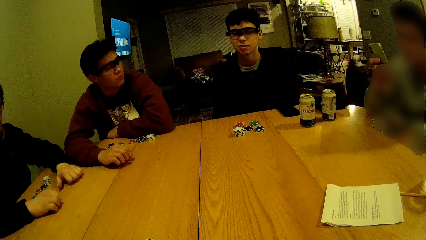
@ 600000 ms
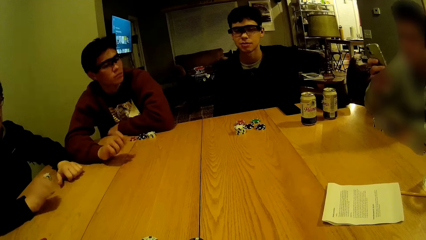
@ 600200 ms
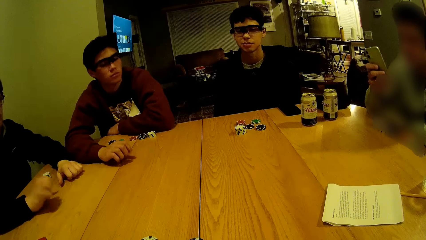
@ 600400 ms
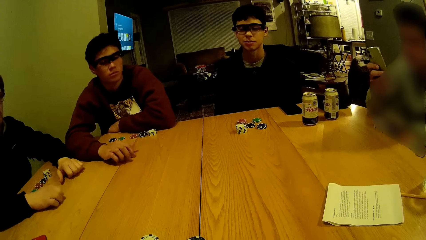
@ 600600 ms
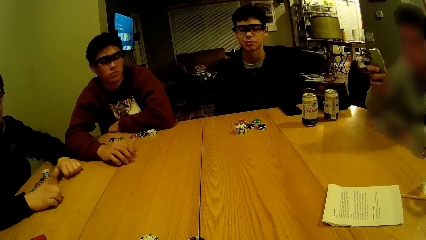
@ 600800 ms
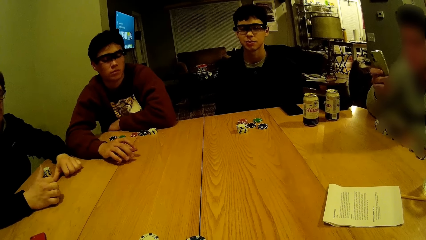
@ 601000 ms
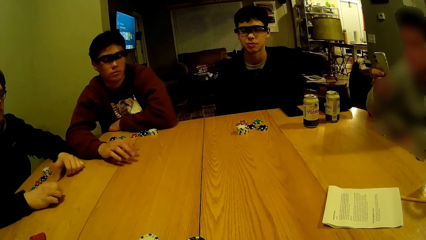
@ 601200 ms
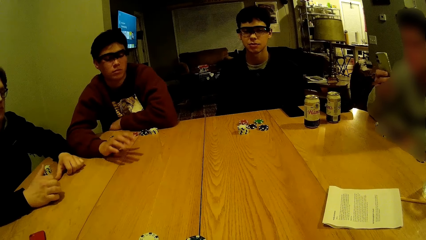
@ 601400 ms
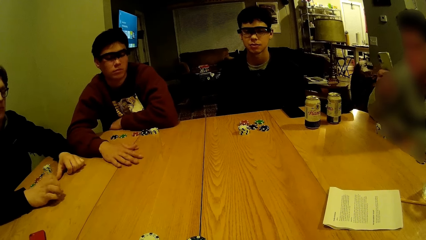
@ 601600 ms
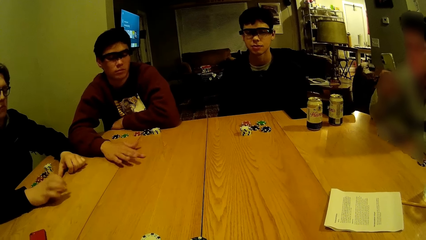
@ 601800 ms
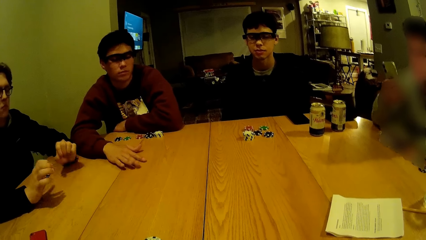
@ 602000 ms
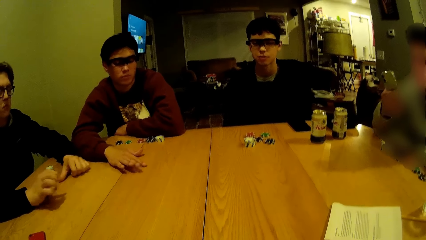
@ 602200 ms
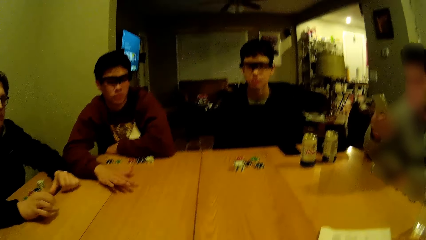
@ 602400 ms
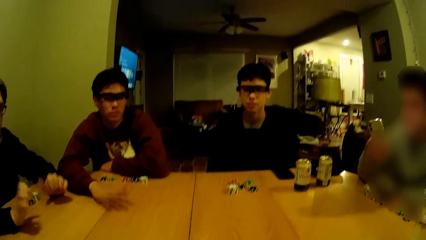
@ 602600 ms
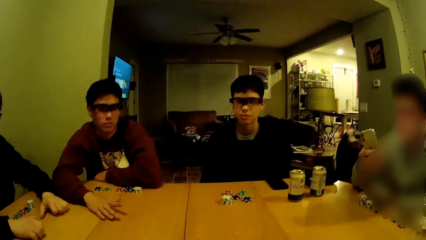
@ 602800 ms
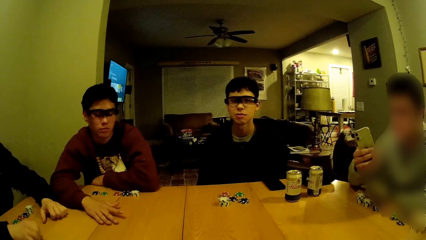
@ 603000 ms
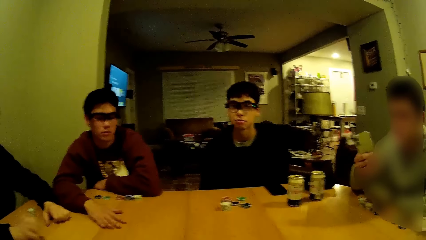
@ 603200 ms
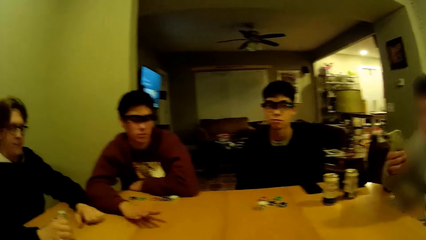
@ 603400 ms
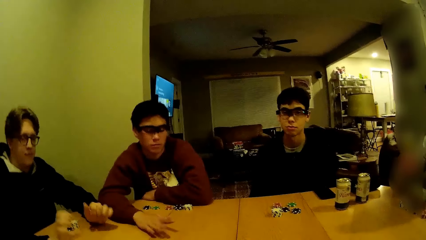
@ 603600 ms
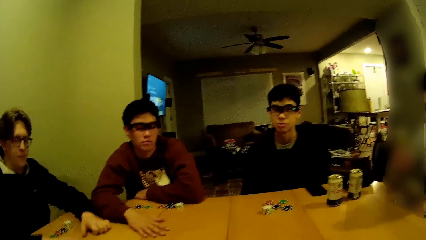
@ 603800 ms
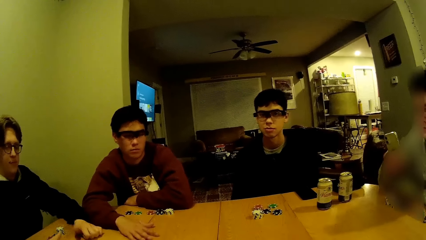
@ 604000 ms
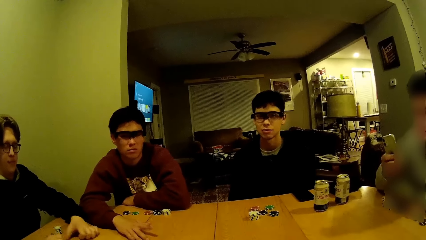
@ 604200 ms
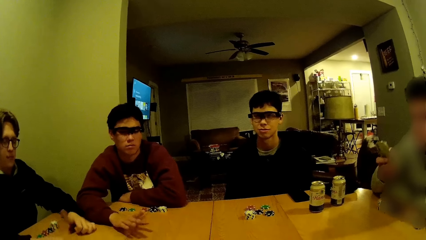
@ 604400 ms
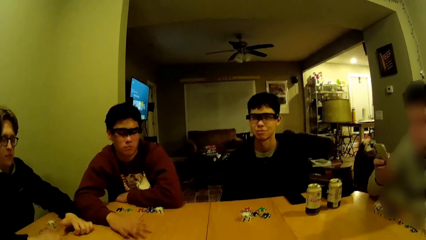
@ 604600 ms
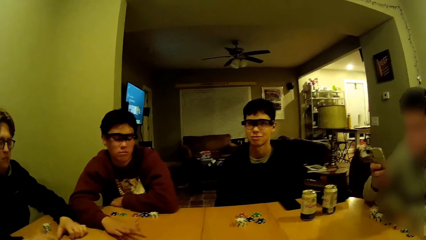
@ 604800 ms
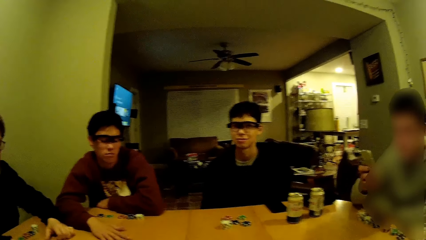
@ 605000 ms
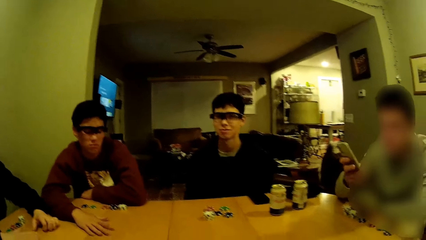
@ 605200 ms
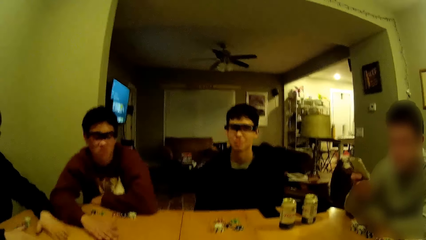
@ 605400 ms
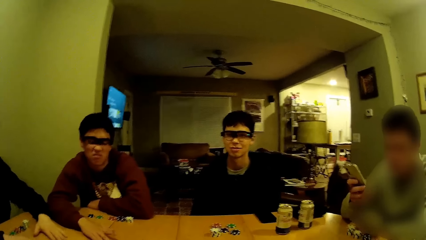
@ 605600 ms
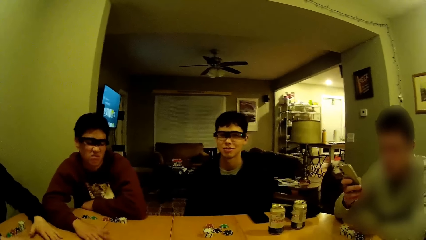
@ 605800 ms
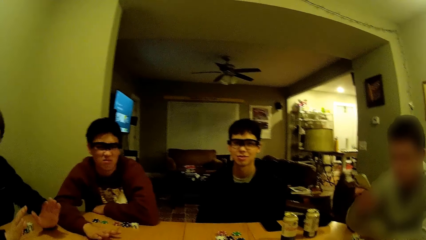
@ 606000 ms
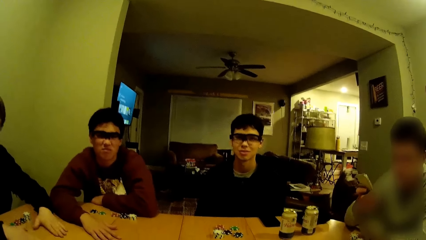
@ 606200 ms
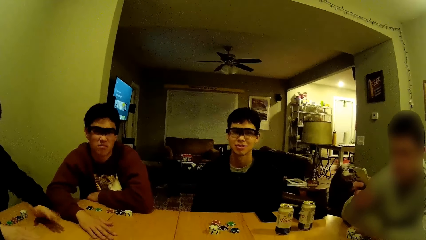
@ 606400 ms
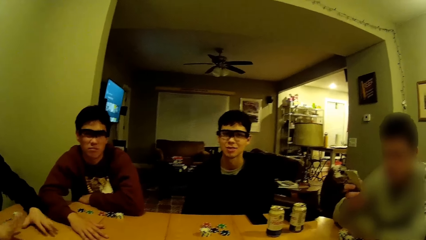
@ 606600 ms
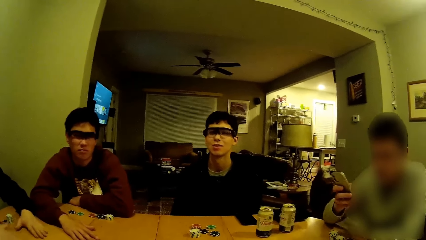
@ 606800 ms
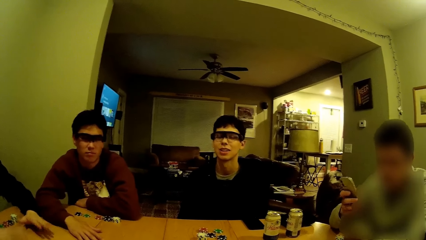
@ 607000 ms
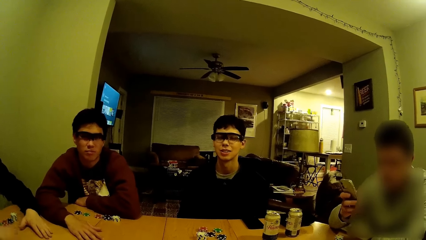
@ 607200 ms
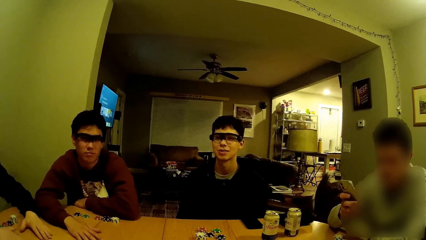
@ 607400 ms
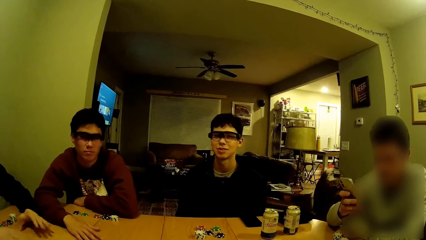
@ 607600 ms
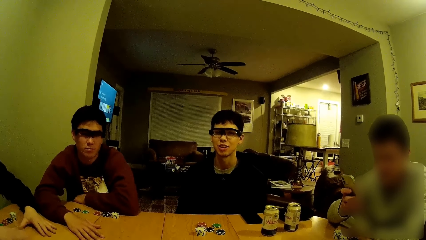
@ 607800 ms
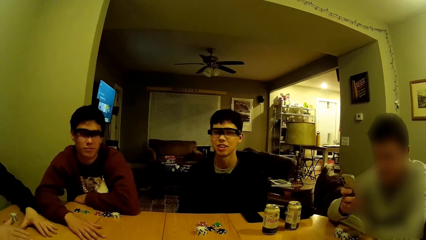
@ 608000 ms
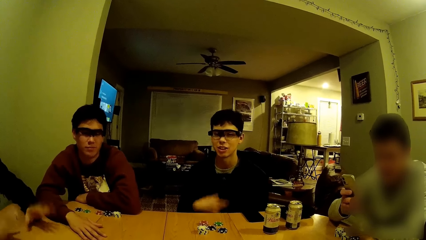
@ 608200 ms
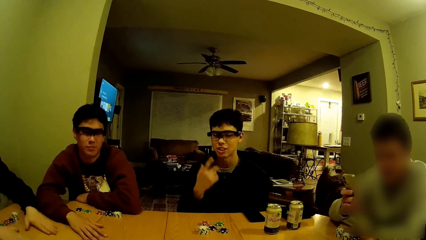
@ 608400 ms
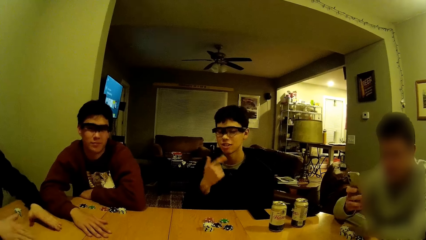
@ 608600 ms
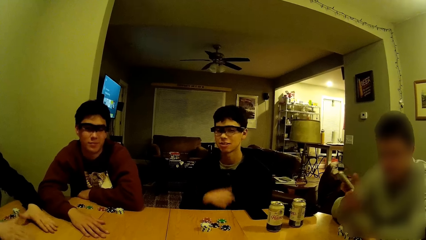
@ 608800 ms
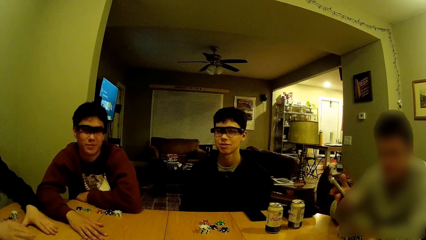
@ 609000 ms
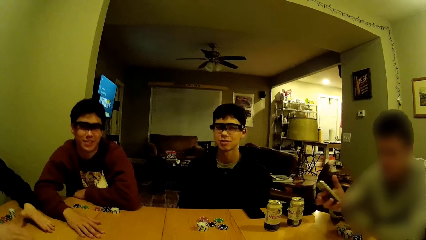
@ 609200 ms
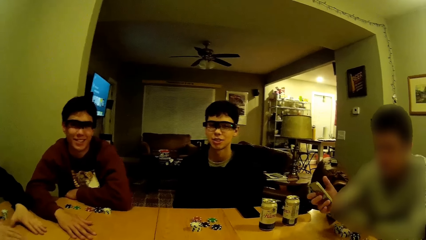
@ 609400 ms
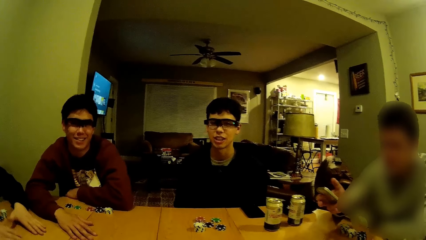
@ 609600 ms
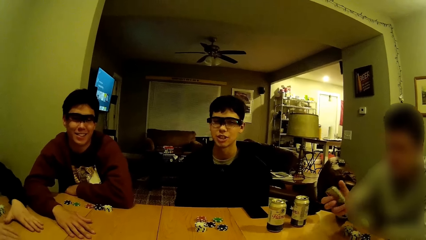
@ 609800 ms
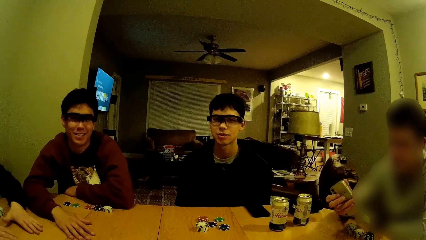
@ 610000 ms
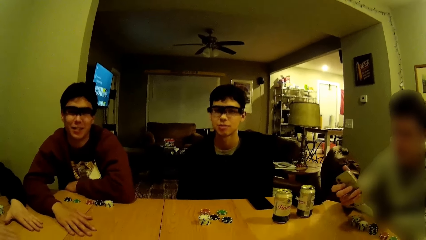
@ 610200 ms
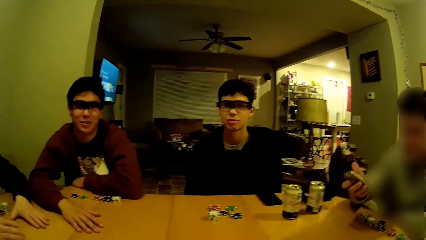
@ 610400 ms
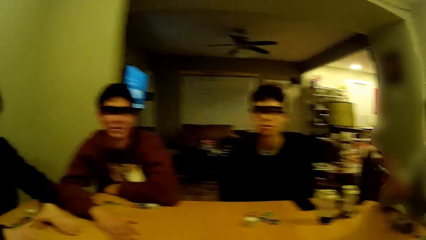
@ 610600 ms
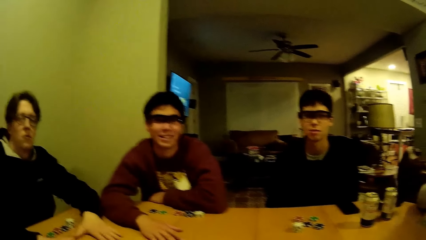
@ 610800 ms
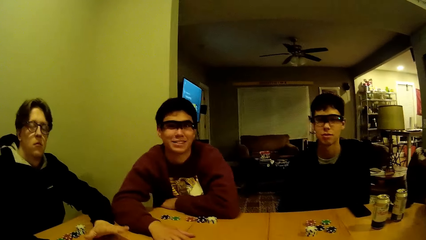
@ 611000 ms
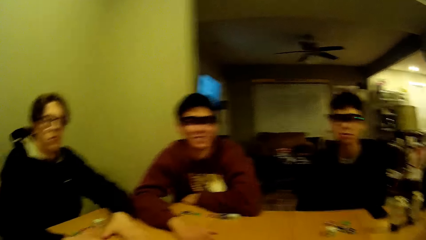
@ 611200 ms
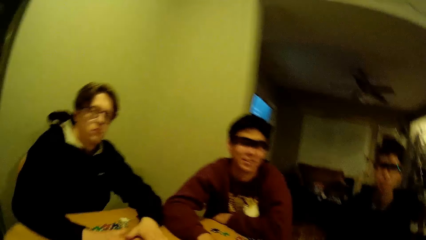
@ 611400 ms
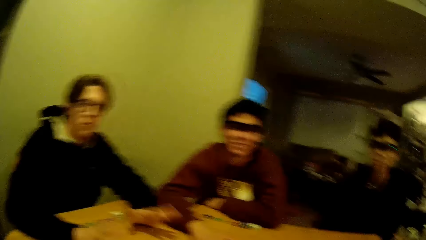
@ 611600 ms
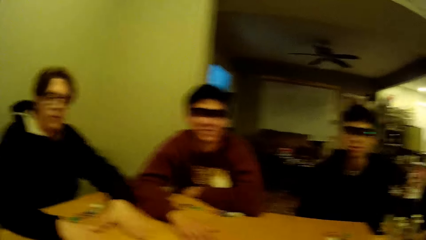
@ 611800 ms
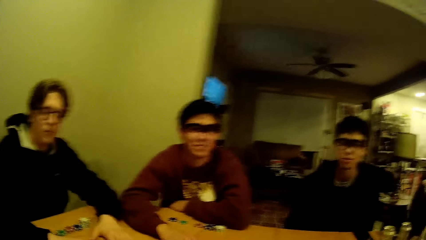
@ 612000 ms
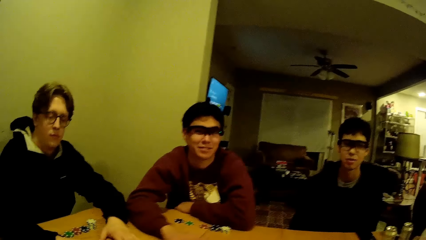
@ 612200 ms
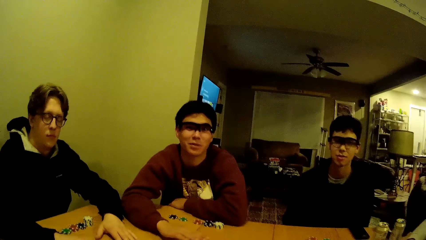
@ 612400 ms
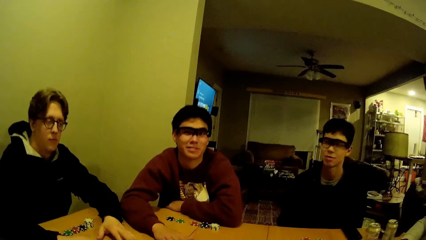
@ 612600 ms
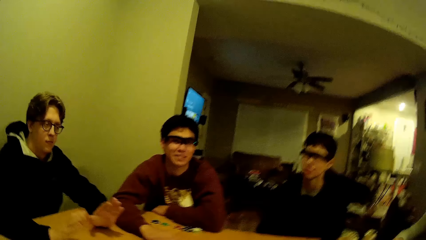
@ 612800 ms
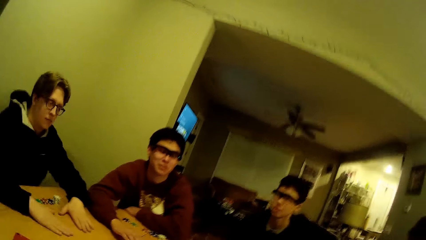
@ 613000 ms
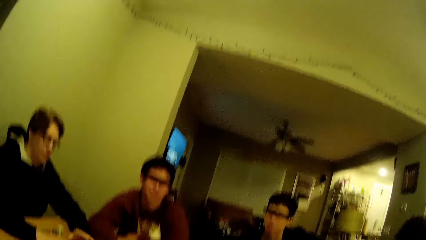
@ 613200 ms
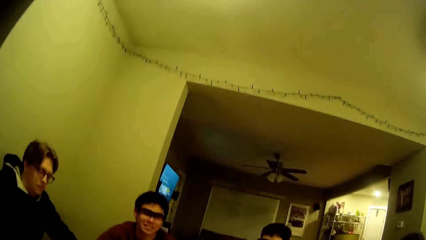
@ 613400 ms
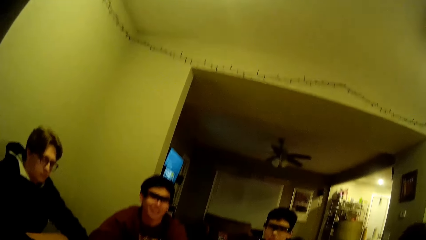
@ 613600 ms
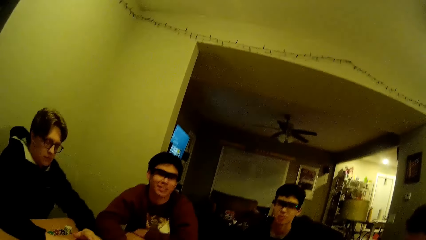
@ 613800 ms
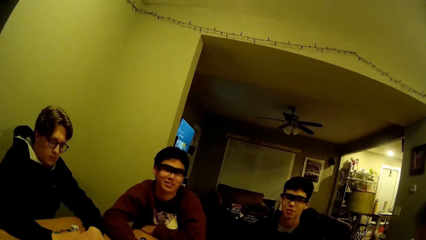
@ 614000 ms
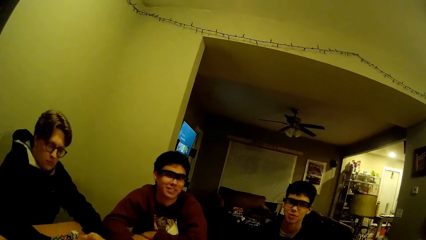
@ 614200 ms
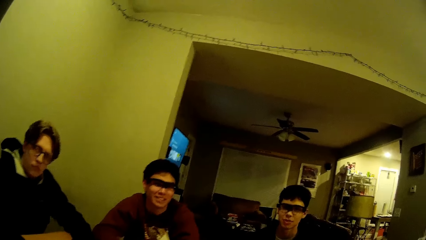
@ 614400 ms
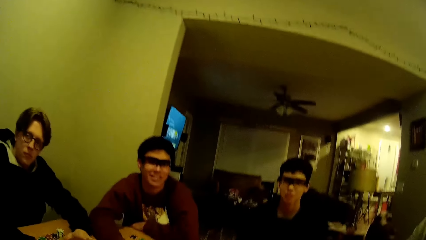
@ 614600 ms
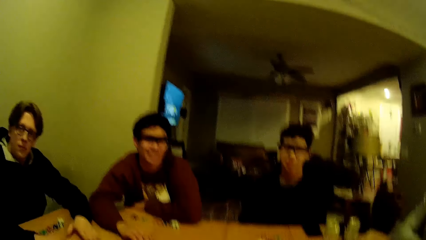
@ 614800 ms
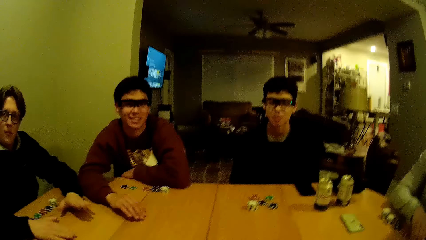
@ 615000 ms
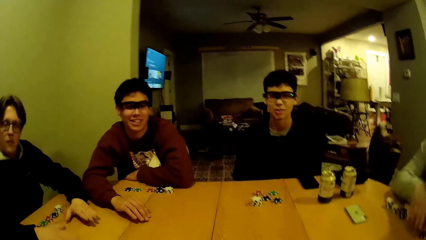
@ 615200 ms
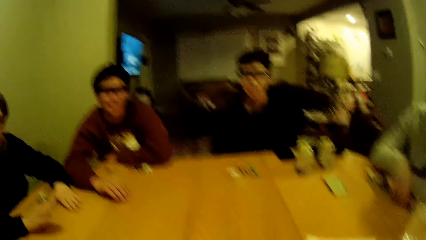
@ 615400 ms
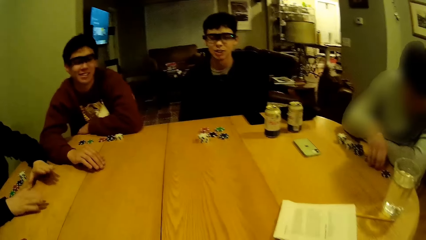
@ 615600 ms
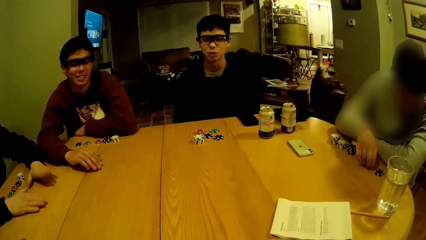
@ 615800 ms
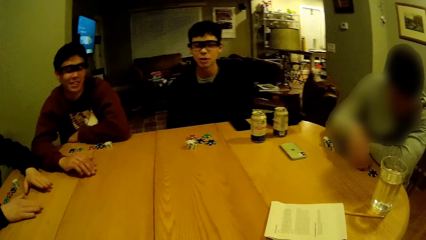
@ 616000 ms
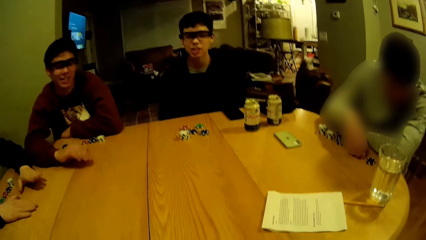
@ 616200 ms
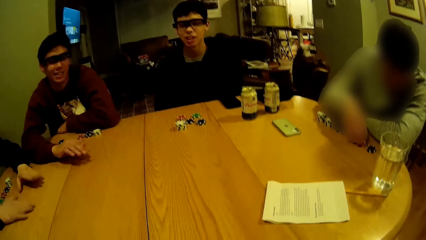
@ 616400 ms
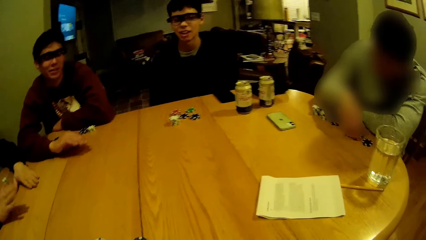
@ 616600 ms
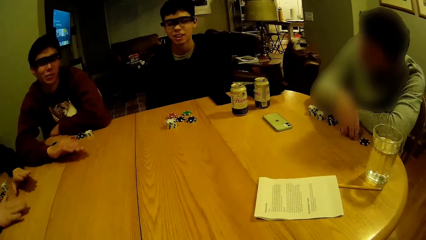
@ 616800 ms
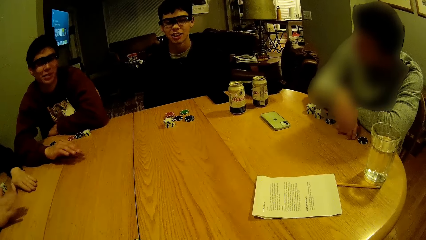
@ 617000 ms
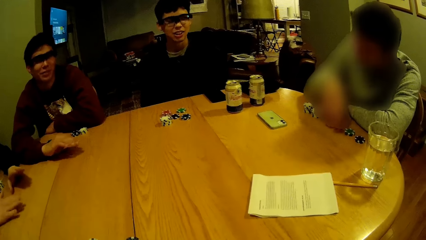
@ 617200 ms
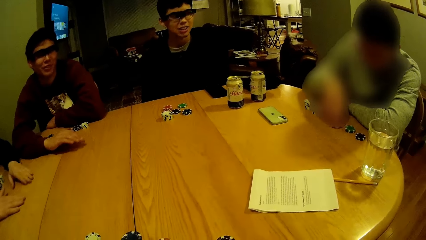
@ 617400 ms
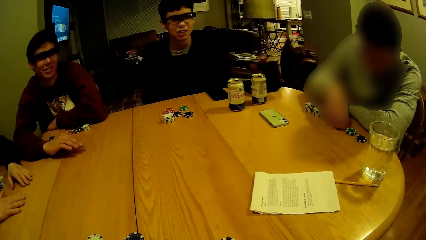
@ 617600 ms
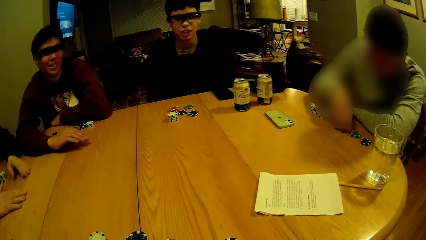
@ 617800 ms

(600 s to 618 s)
A person knocks the table. A man points at his face with his right hand. The camera wearer talks to something. Another man arranges some chips on the table with his right hand.
